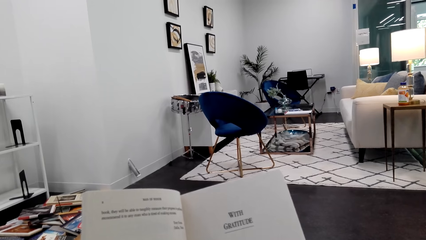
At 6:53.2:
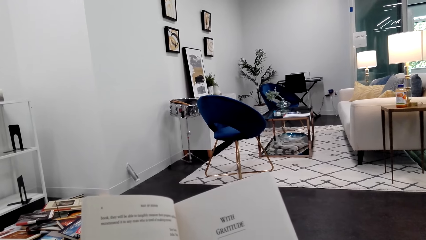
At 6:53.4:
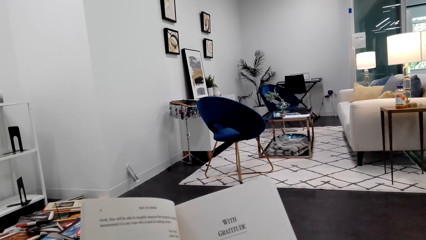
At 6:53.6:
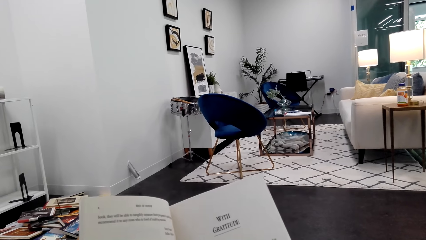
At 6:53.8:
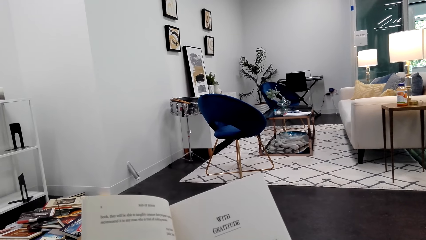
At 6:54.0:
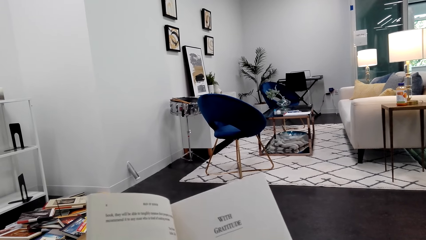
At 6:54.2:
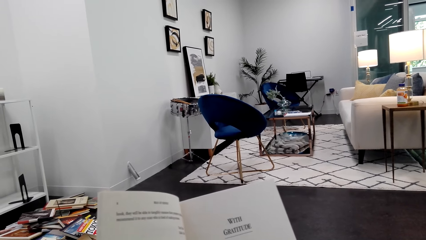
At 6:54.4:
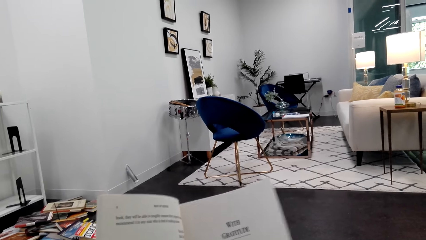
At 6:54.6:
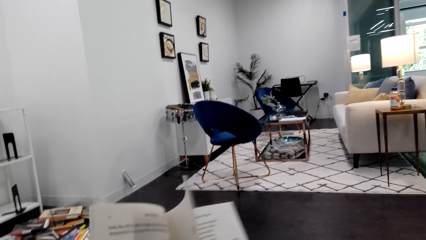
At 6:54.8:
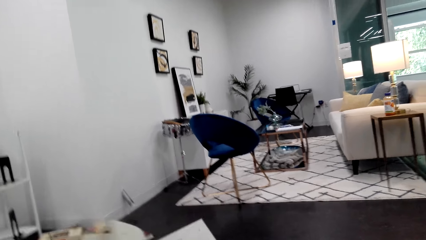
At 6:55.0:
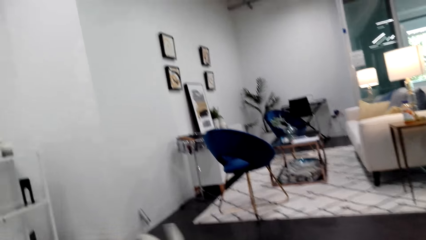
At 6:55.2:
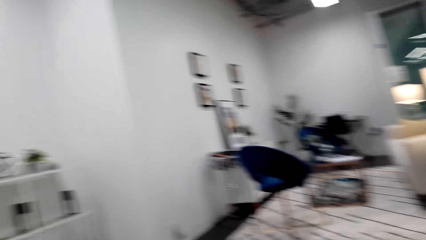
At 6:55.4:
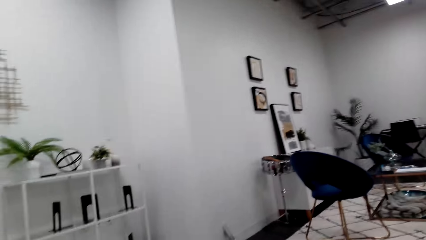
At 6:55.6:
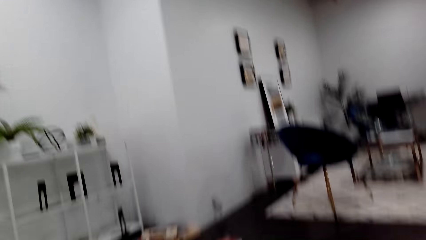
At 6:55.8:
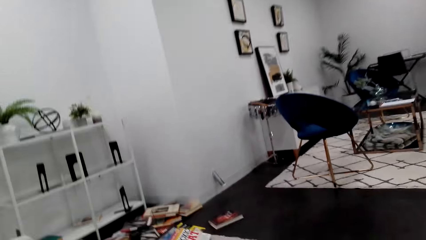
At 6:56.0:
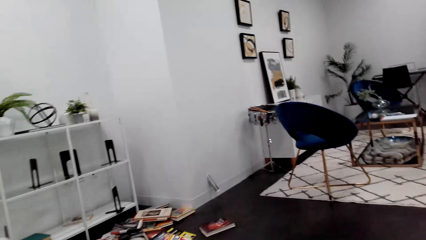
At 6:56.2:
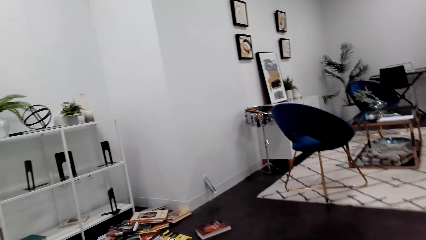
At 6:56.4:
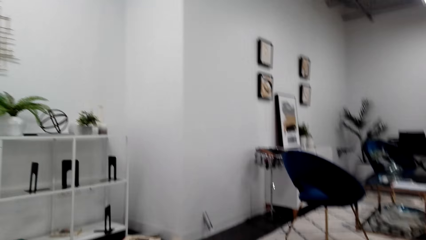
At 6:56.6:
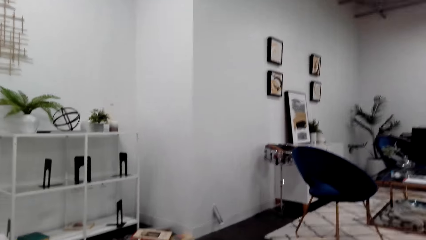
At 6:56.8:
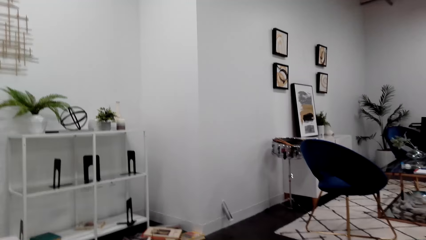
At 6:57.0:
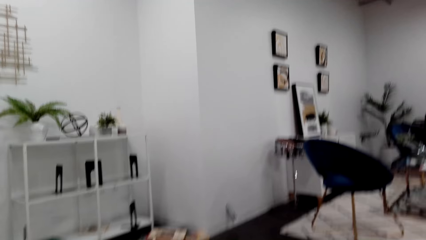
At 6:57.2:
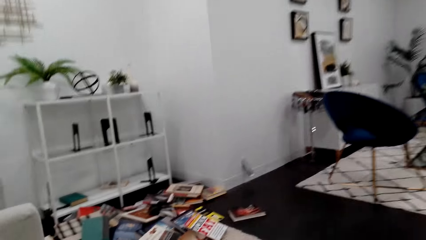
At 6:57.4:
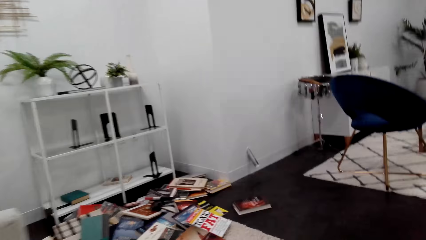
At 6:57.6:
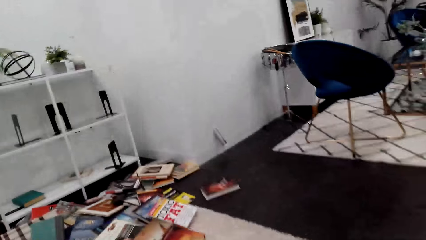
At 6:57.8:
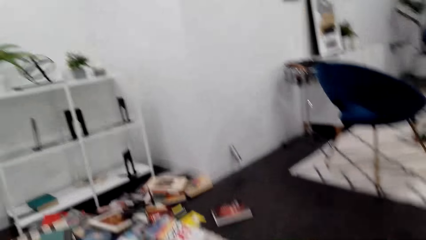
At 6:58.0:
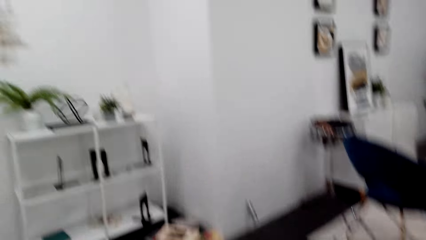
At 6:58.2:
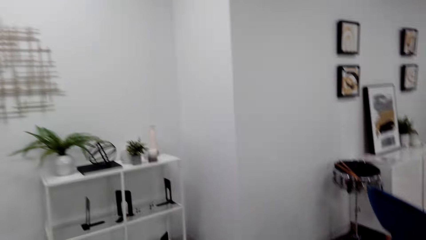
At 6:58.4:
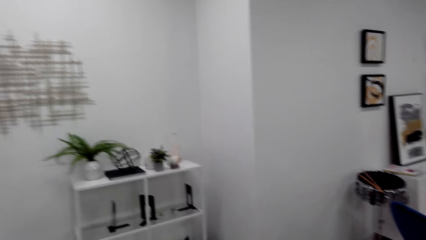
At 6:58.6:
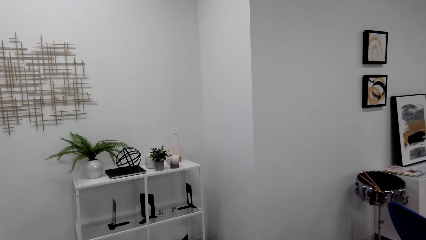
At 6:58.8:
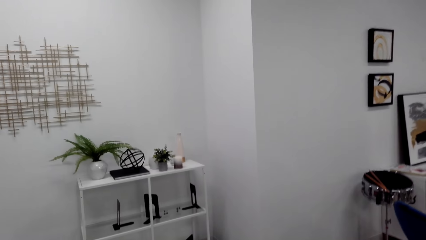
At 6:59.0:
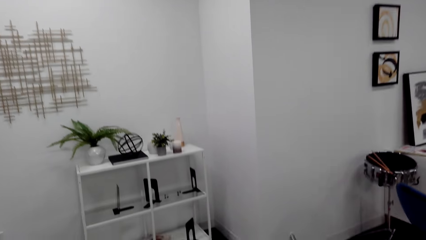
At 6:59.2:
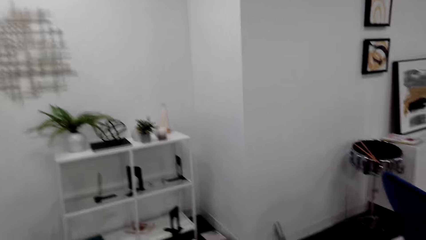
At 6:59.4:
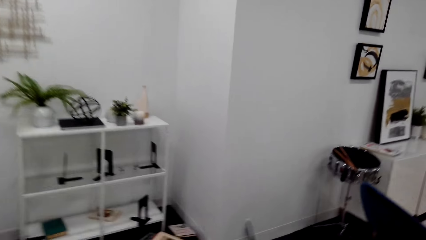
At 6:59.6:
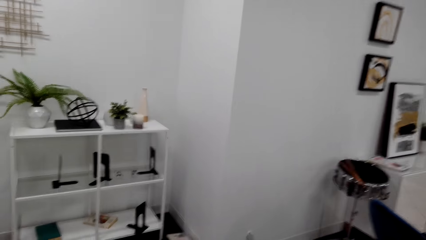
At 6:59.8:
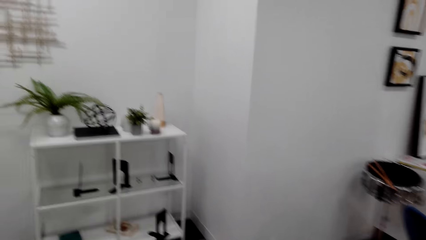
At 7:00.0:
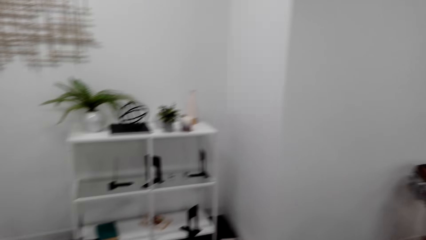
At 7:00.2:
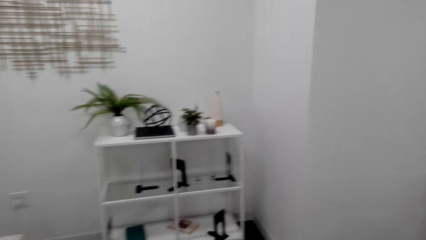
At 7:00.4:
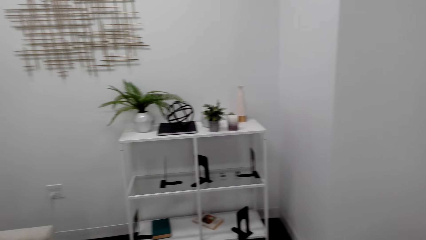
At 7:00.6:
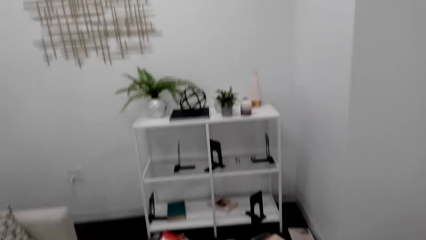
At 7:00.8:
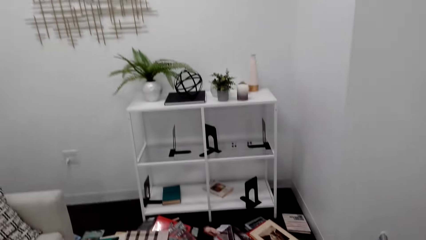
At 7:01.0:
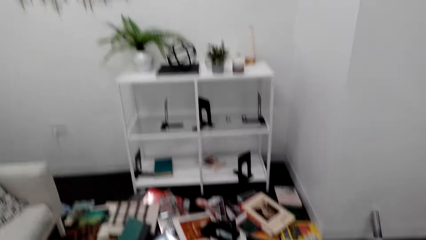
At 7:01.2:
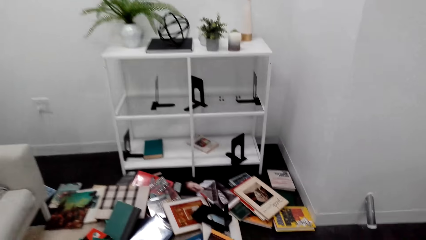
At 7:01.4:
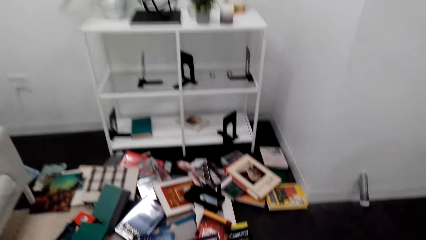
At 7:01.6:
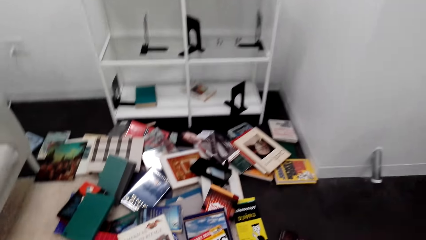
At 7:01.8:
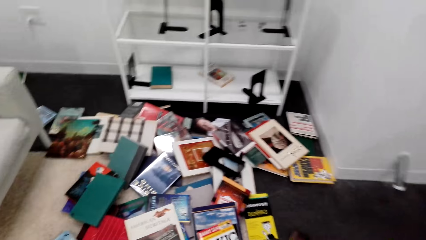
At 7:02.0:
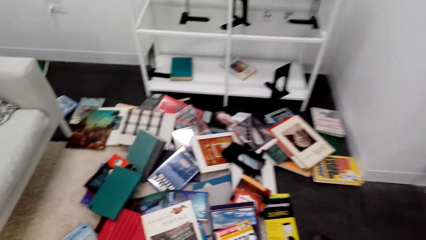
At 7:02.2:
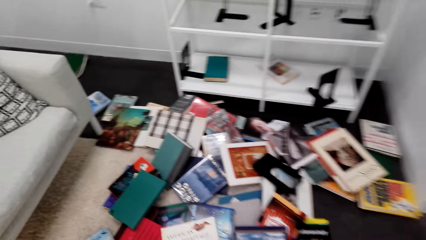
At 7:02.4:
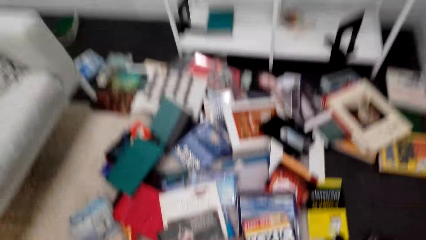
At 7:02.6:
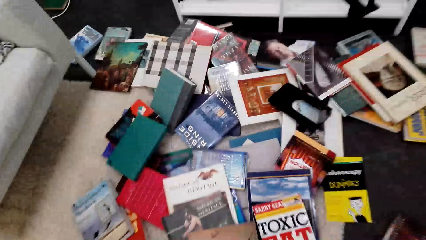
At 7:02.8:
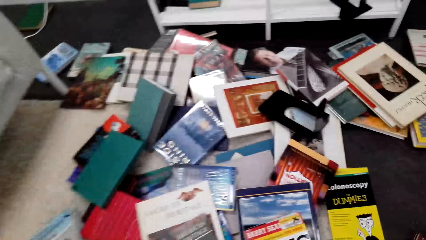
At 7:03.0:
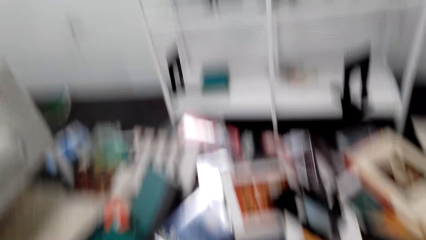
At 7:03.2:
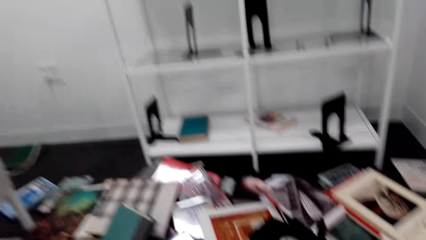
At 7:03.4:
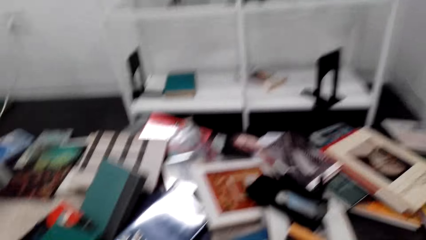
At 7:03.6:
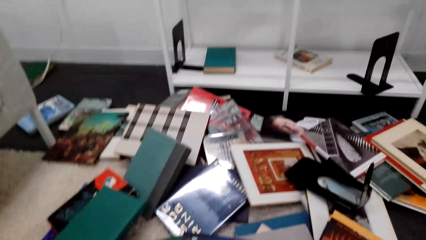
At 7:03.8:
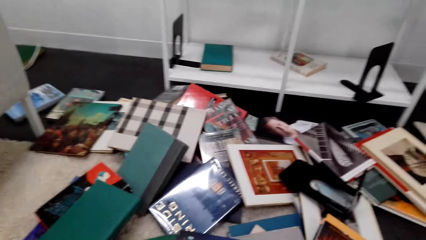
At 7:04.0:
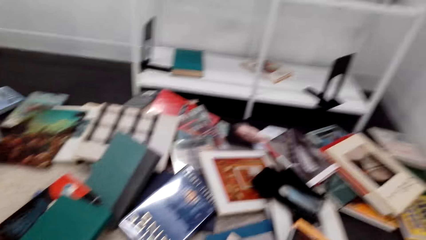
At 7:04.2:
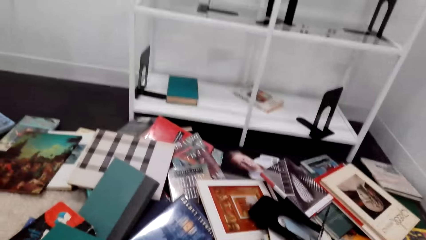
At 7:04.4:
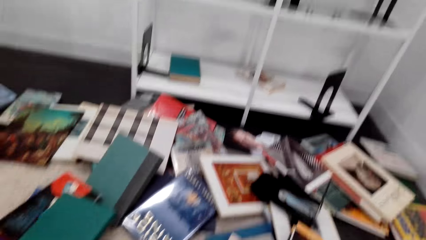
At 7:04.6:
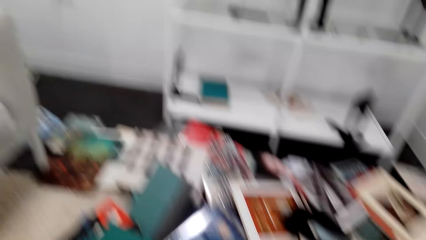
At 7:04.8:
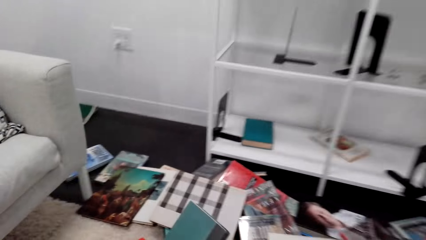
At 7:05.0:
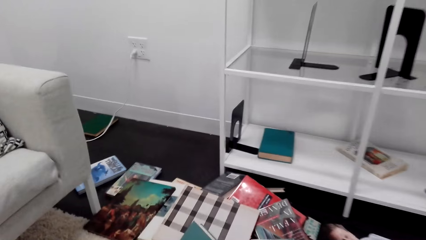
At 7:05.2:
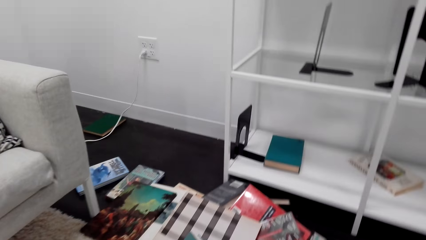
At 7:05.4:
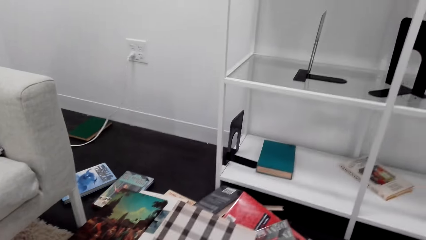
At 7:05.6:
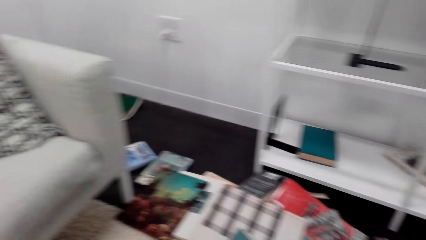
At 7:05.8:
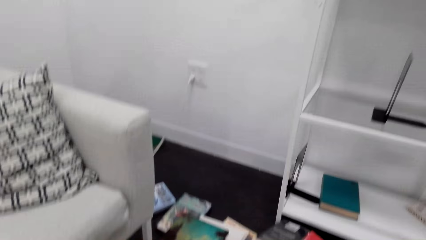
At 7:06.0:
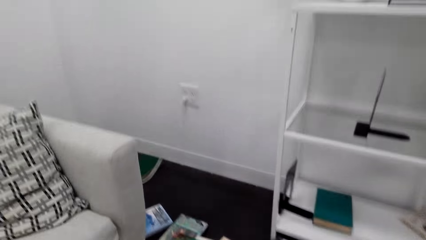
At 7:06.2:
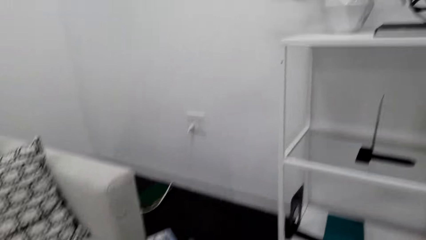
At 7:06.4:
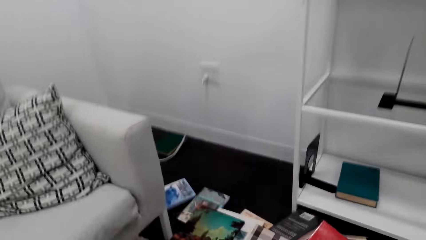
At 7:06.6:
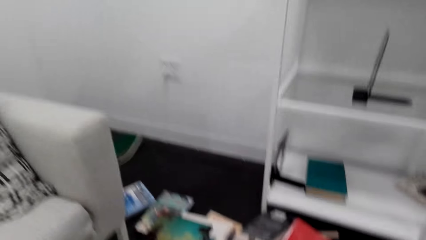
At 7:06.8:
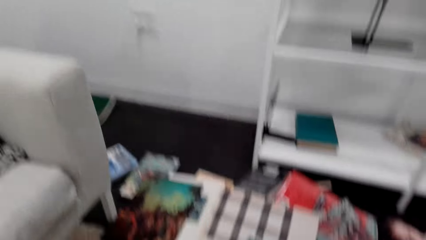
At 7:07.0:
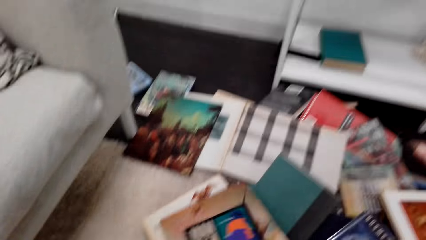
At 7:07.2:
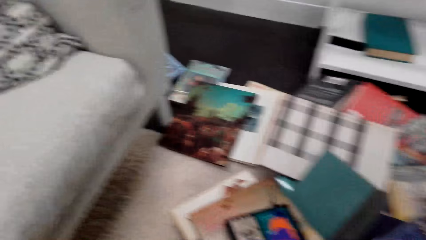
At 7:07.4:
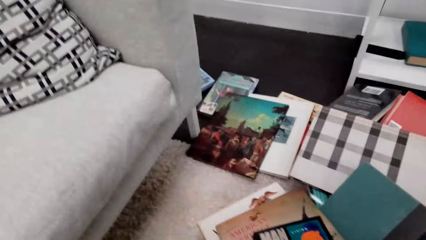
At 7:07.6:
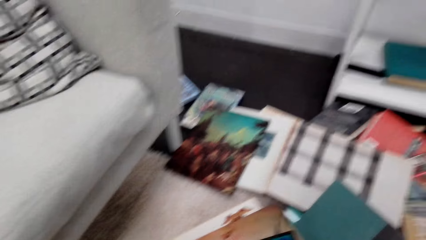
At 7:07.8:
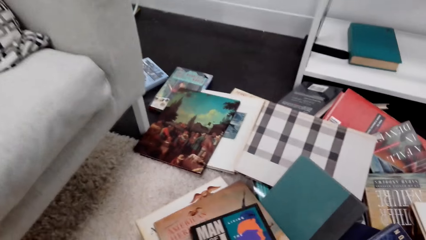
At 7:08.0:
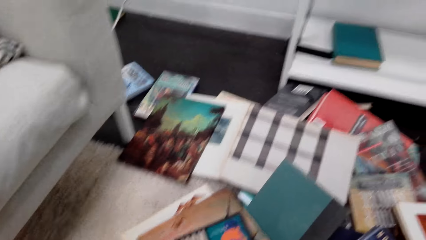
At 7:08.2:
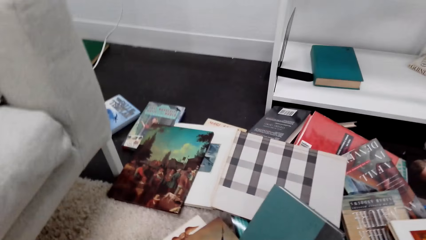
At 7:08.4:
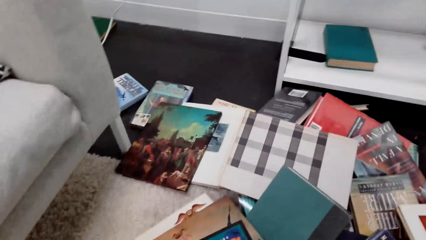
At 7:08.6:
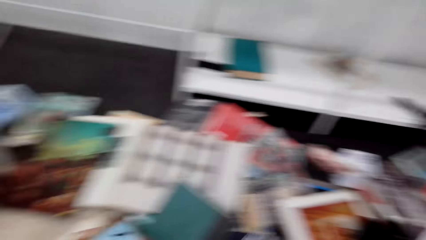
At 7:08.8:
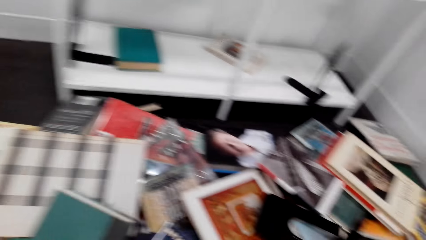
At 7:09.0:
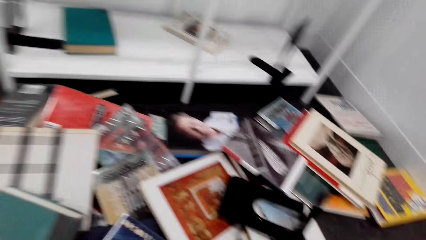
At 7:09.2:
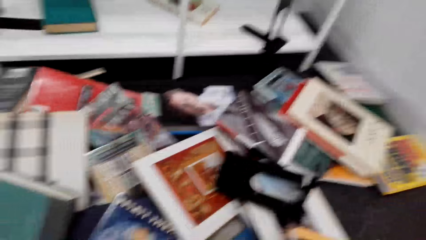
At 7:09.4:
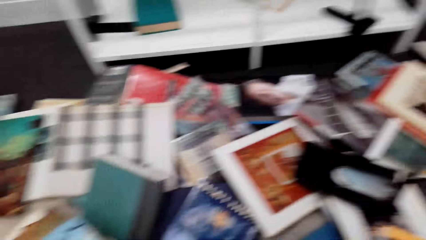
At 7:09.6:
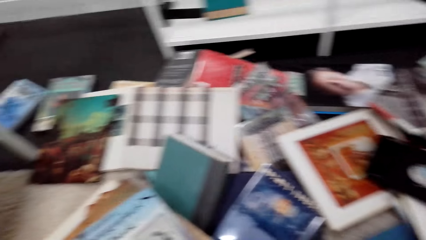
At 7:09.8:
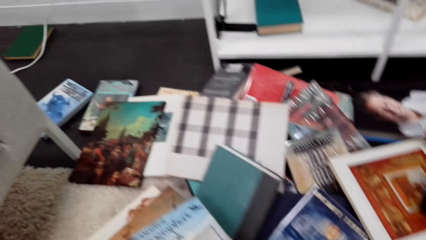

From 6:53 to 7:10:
The camera wearer flips open a page. They close the book. They get off the couch. They walk towards the shelf. They squat down. They clear their throat.
